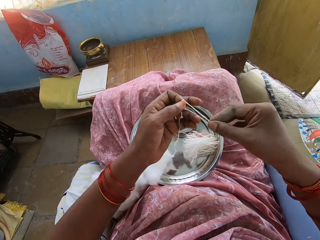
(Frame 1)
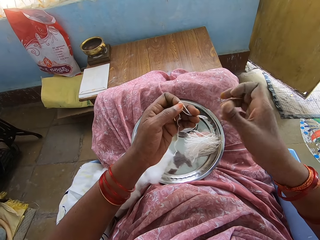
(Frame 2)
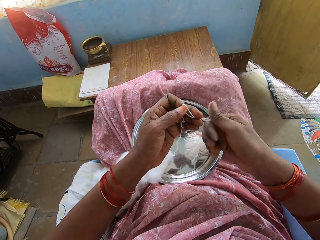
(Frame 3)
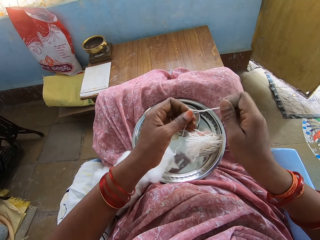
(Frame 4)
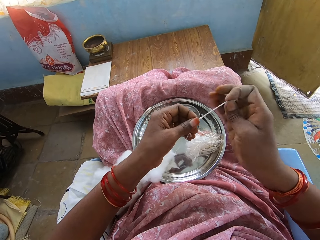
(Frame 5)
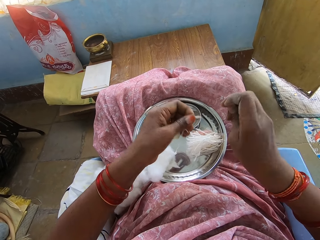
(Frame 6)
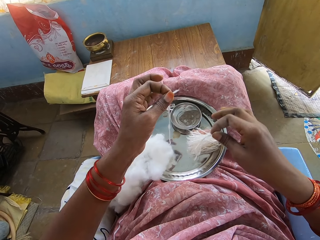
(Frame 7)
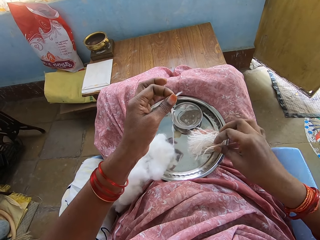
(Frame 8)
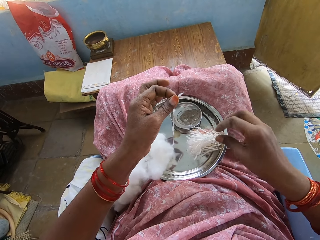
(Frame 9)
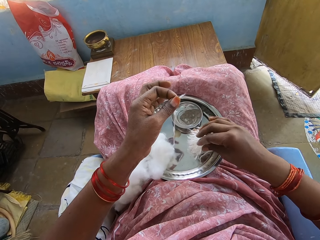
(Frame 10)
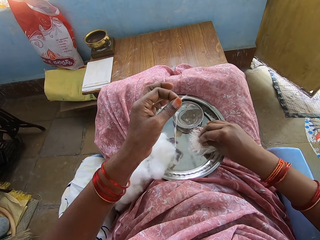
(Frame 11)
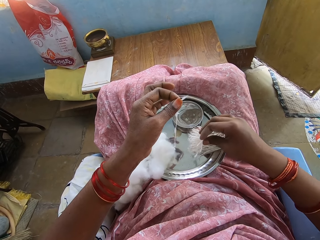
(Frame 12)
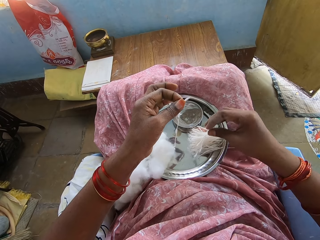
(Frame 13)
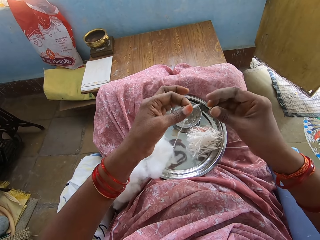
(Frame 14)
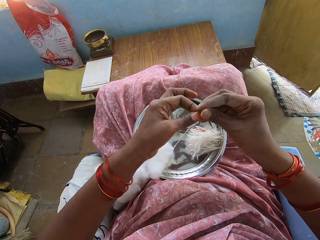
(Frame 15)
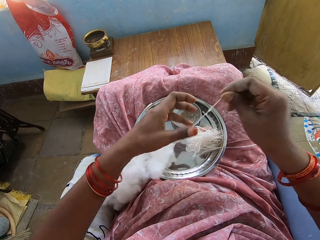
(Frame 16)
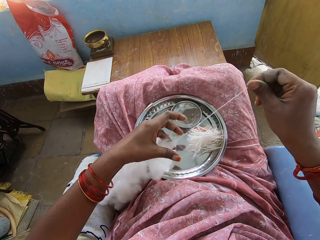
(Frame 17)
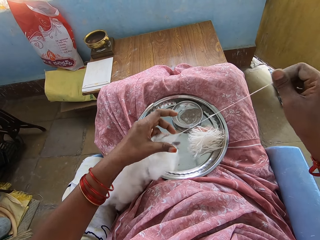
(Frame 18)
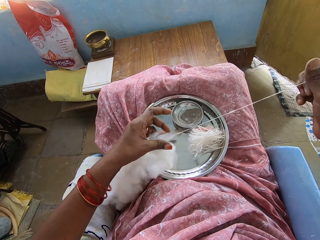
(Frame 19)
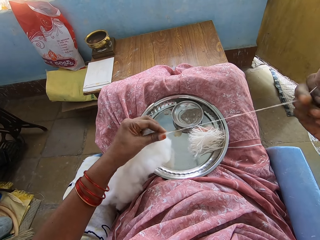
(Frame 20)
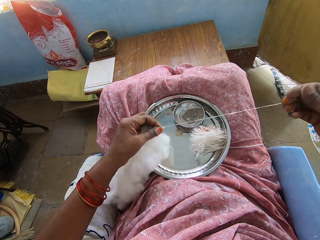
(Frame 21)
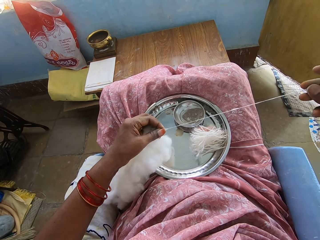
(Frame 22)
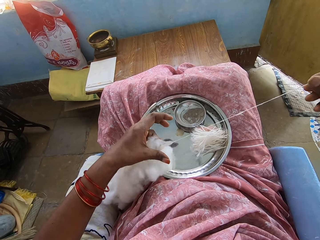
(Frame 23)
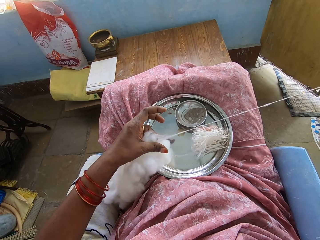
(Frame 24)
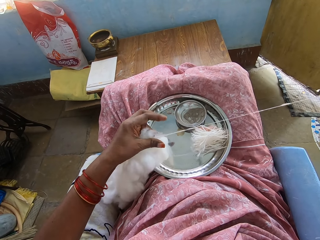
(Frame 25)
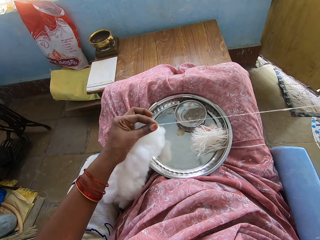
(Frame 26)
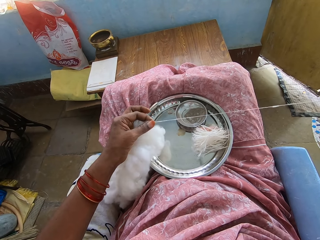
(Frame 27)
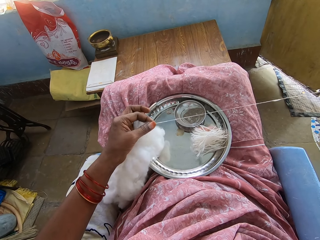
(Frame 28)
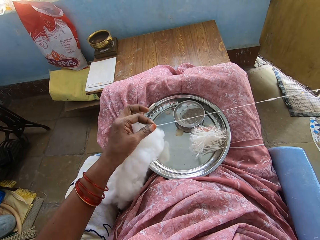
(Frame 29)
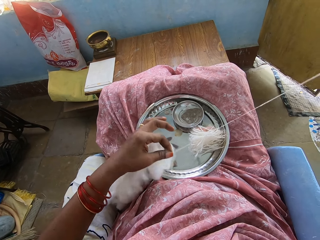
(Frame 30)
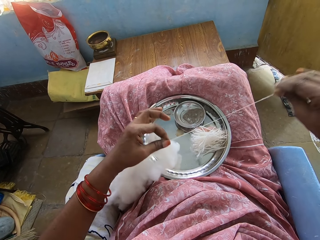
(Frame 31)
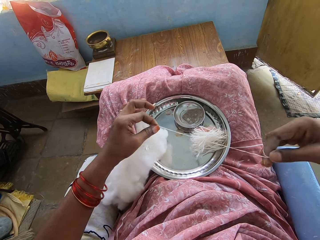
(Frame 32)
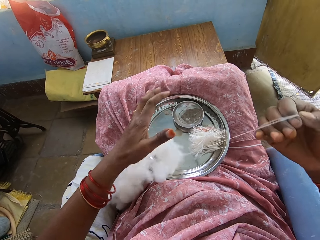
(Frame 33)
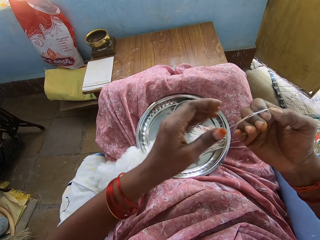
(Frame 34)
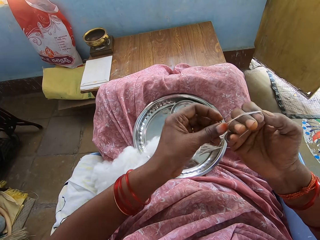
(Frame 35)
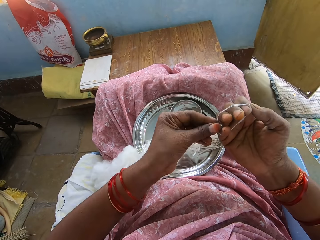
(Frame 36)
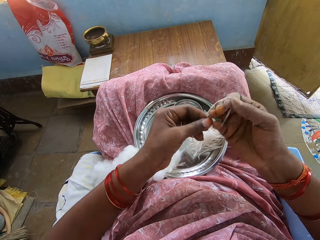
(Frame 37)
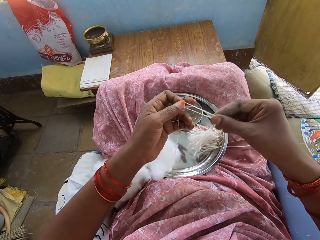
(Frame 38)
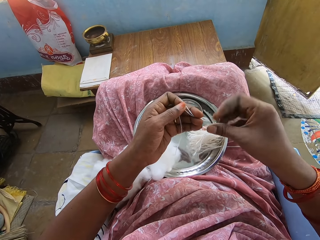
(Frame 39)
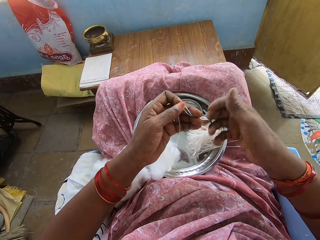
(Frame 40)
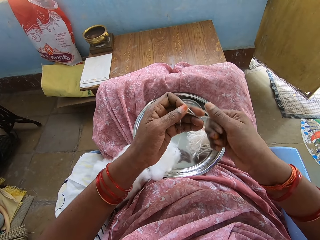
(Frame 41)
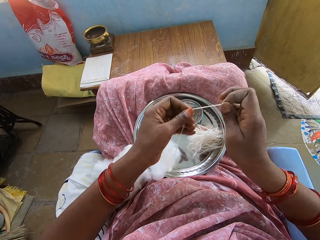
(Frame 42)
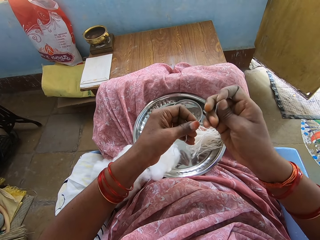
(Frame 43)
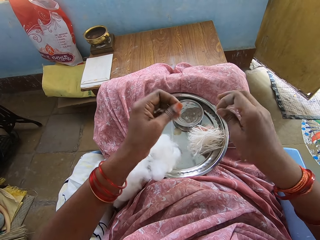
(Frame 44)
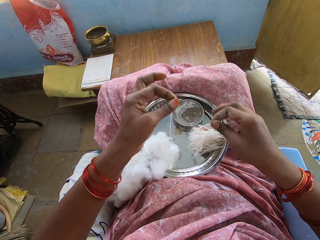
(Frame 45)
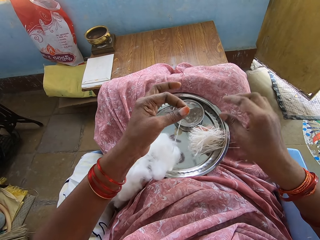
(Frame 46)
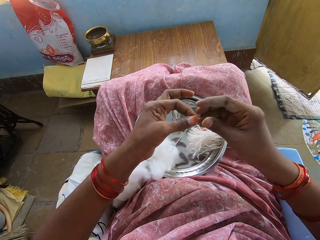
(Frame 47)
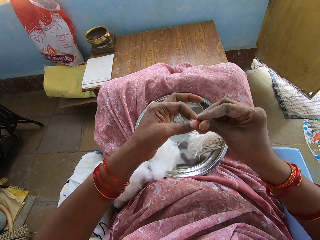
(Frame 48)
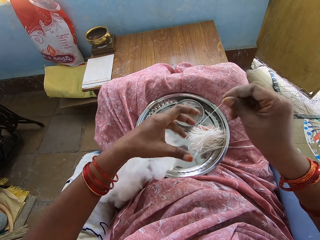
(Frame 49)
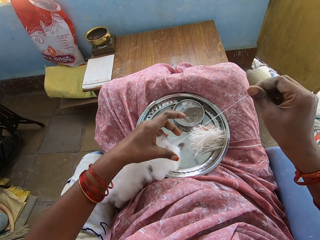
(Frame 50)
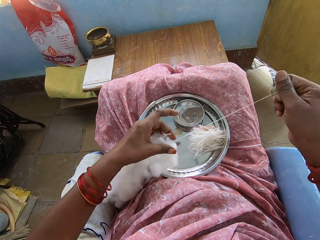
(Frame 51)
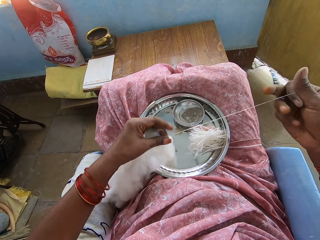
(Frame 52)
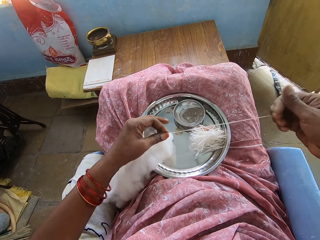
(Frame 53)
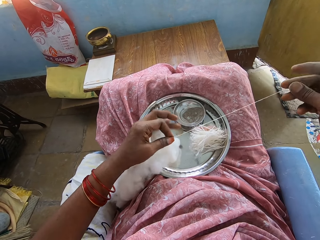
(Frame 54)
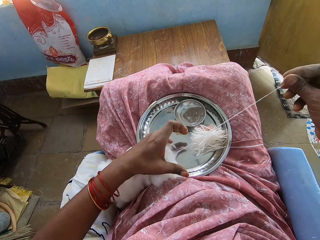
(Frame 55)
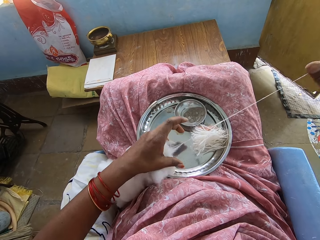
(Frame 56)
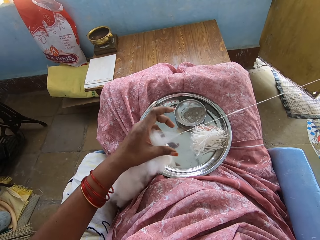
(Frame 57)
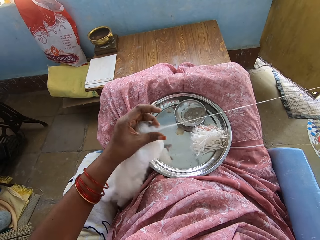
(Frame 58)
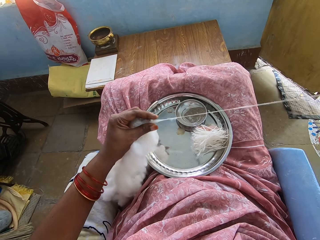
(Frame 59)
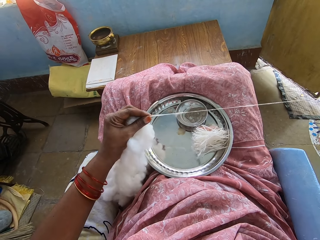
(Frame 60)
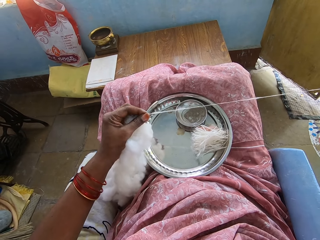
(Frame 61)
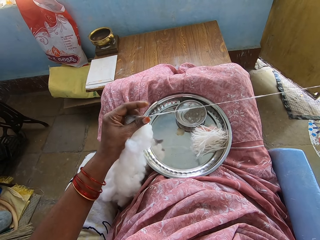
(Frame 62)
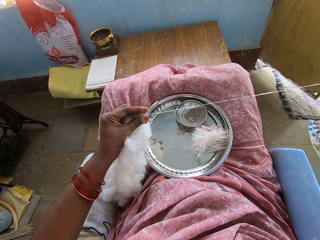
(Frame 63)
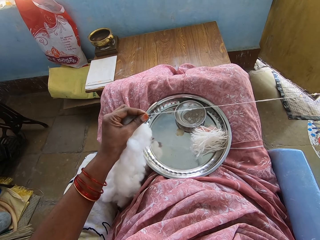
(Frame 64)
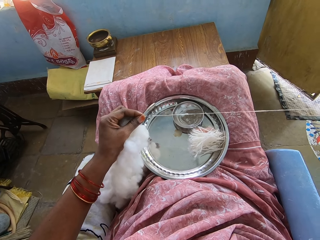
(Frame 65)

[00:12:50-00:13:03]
The camera wearer removes the piece of cotton from the hand. They cut the piece of cotton. They put the piece of cotton in the tray. They press the cotton wool on the tray. They pull the cotton into a thin layer. They roll the piece of cotton around the hand. They remove the piece of cotton from the hand. They cut the piece of cotton. They put the piece of cotton in the tray. They pull the cotton into a thin layer.

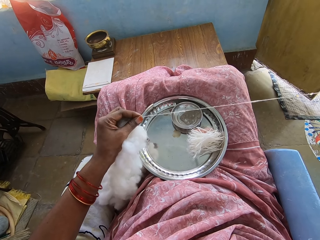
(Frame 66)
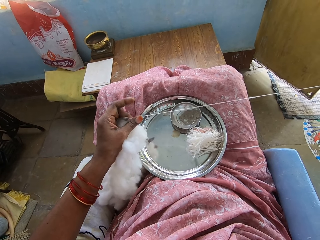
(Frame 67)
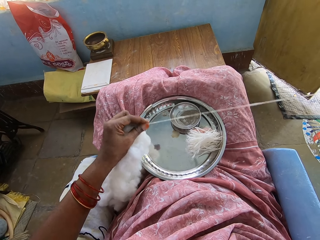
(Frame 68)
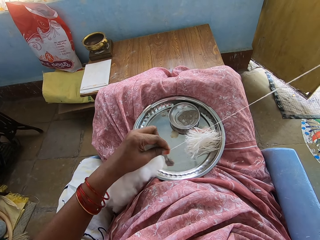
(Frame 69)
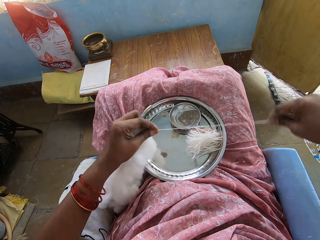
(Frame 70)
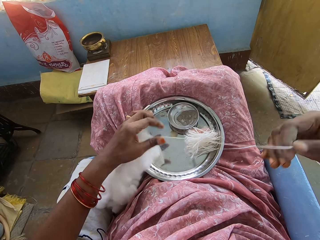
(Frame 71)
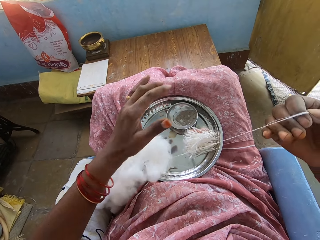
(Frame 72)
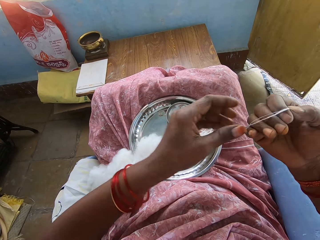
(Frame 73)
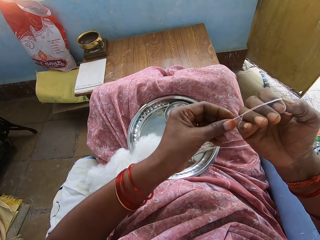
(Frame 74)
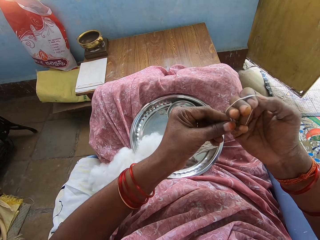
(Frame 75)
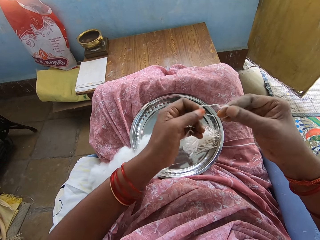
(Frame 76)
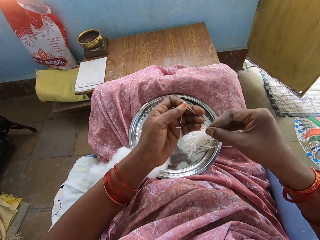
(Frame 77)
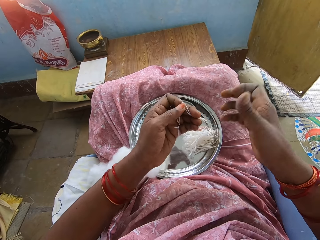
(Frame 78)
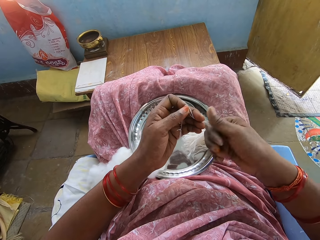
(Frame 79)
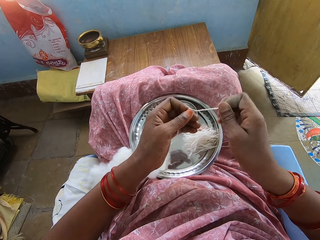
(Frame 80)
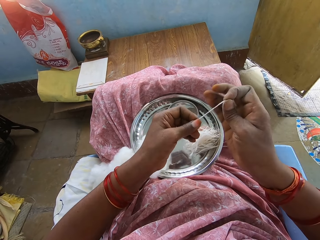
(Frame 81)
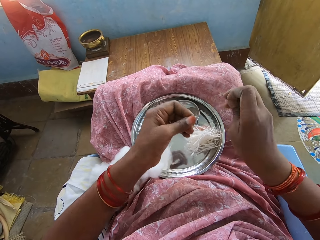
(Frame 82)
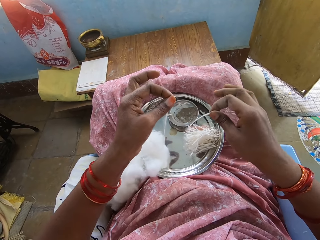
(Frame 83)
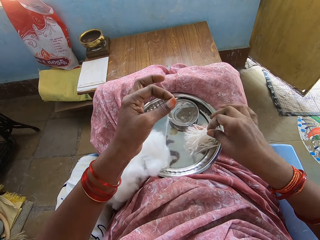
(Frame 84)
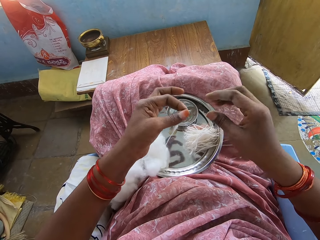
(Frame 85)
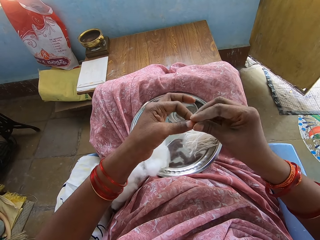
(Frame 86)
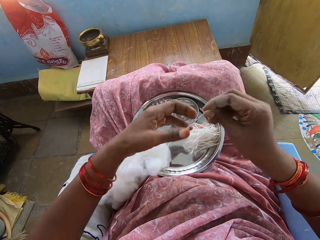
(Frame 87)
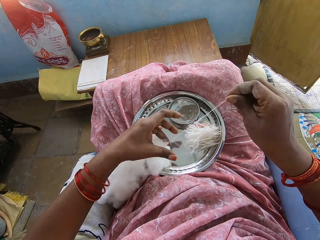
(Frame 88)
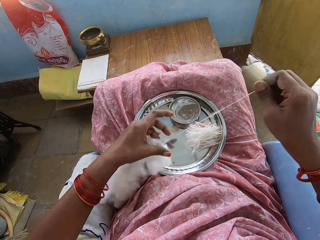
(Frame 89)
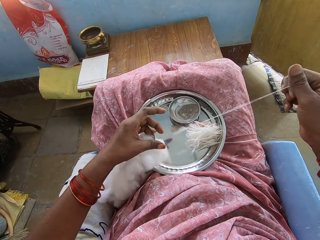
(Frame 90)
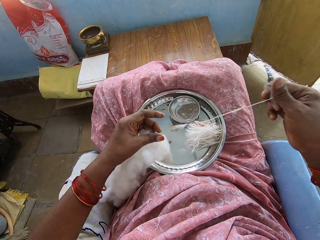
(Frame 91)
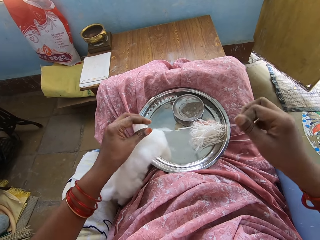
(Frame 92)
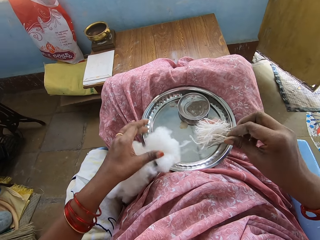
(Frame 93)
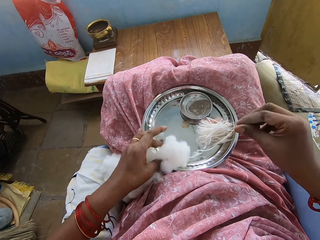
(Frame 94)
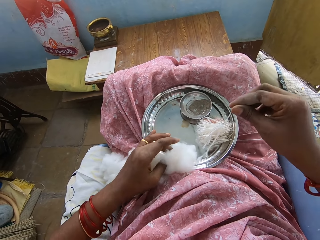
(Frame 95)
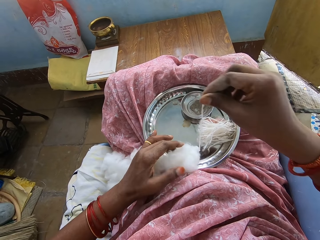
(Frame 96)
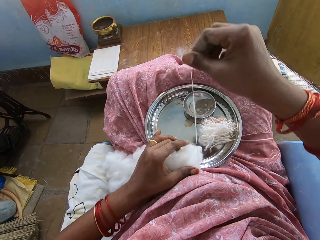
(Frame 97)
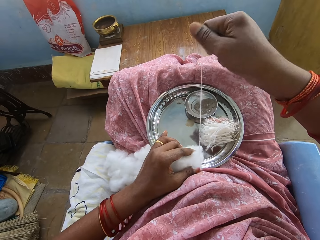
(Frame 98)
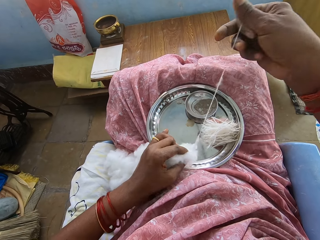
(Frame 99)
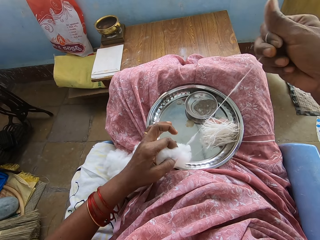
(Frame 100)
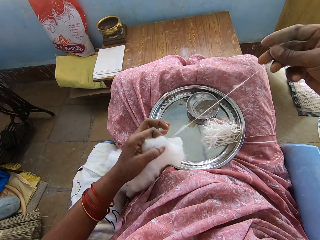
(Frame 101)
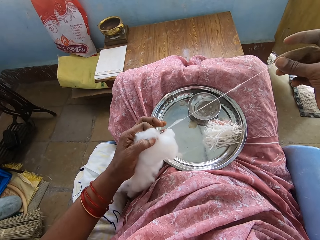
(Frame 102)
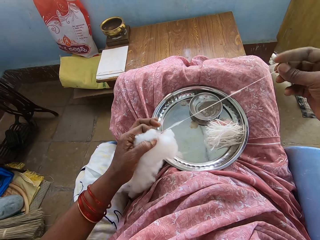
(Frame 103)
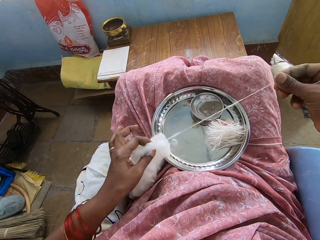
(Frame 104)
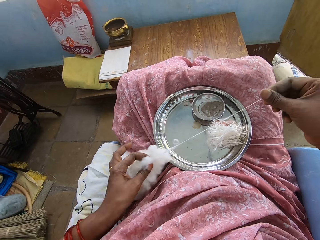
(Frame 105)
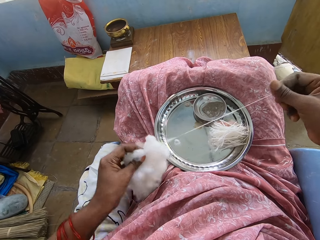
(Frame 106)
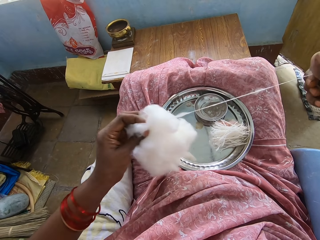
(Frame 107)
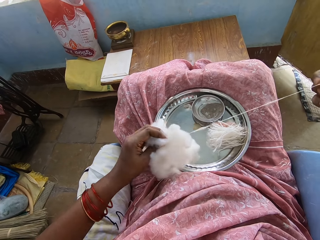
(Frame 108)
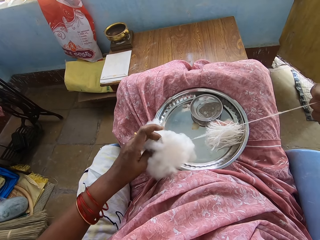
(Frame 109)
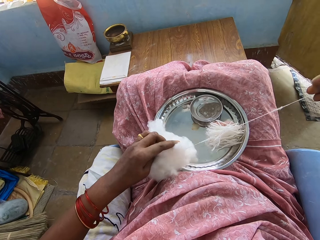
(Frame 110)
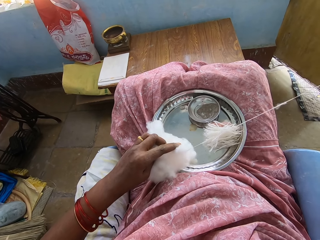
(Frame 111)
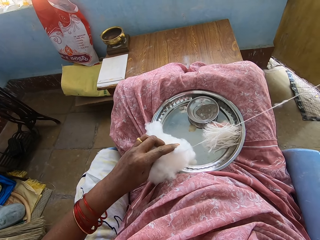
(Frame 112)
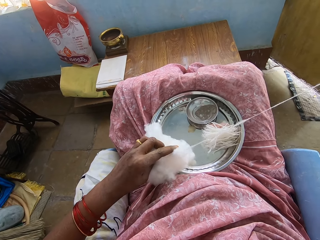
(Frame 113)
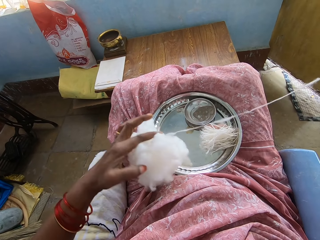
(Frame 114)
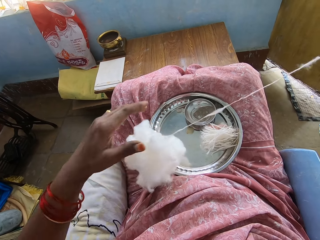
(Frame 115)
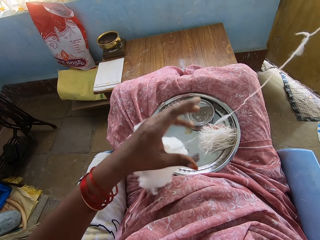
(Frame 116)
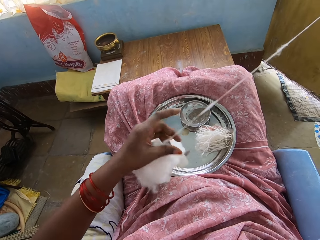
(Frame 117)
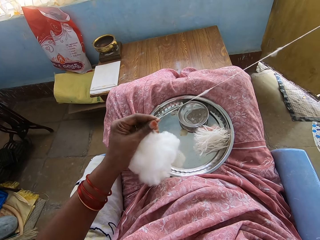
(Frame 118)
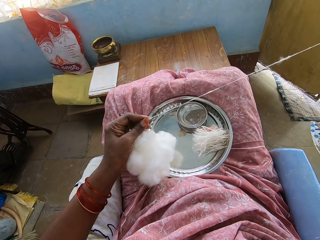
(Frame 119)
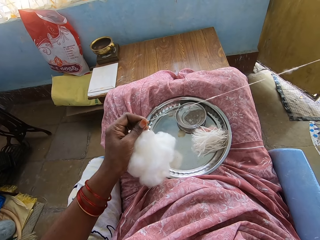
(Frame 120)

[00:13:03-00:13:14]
The camera wearer rolls the piece of cotton around the hand. They remove the piece of cotton from the hand. They cut the piece of cotton. They put the piece of cotton in the tray. They pull the cotton into a thin layer.
